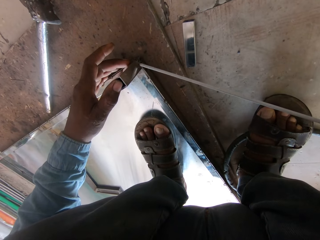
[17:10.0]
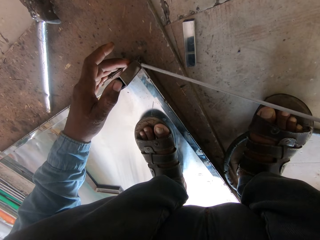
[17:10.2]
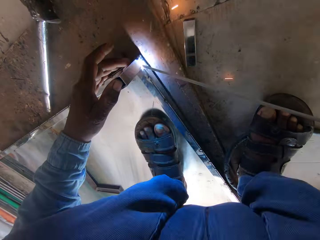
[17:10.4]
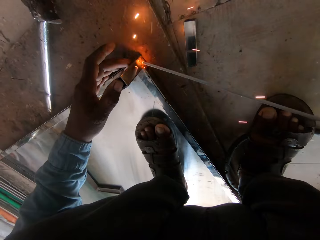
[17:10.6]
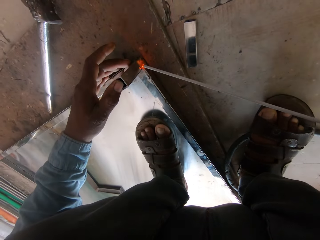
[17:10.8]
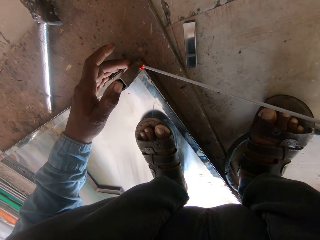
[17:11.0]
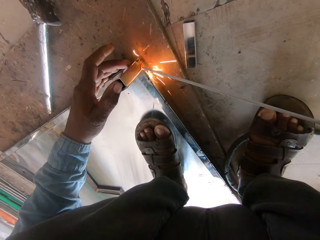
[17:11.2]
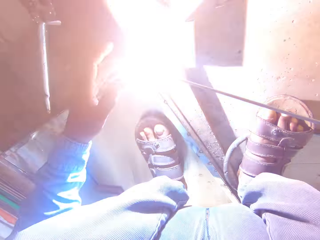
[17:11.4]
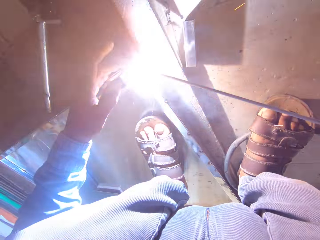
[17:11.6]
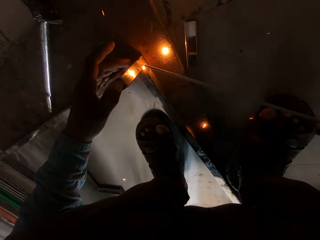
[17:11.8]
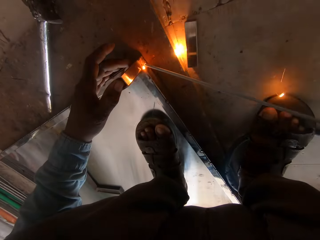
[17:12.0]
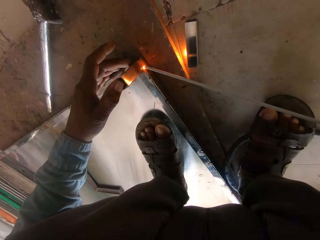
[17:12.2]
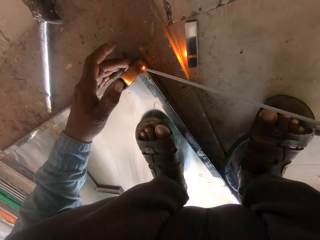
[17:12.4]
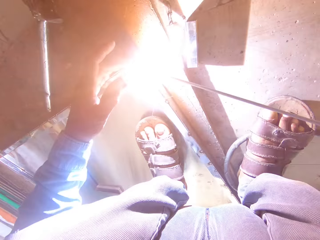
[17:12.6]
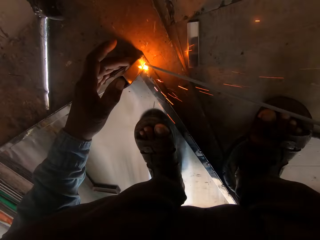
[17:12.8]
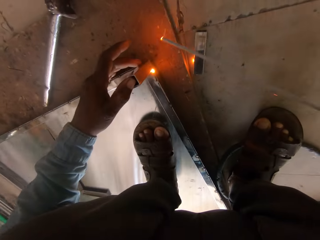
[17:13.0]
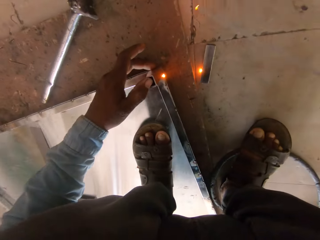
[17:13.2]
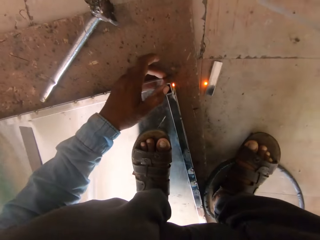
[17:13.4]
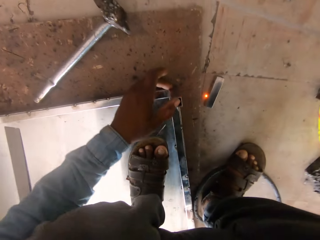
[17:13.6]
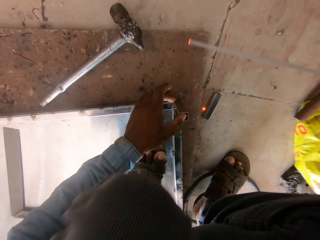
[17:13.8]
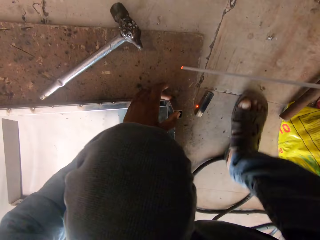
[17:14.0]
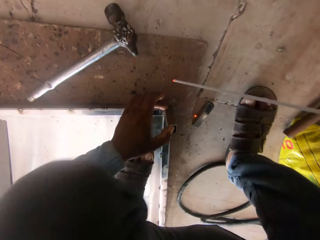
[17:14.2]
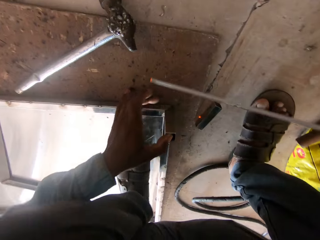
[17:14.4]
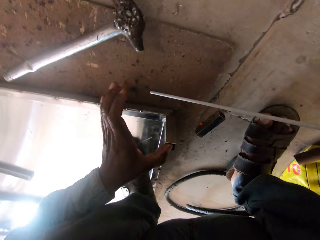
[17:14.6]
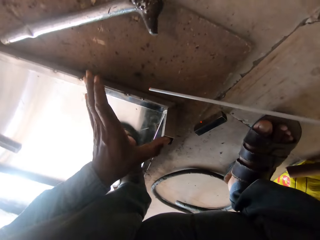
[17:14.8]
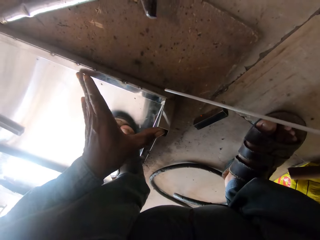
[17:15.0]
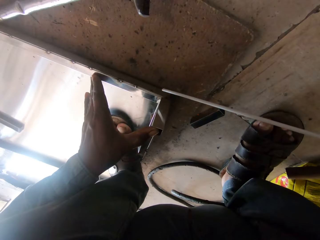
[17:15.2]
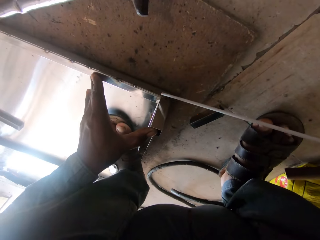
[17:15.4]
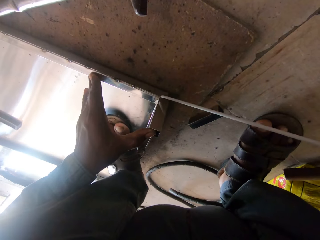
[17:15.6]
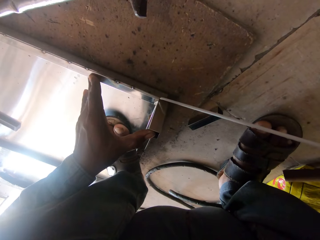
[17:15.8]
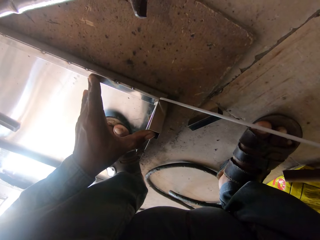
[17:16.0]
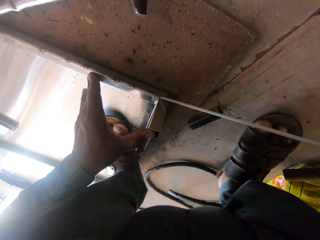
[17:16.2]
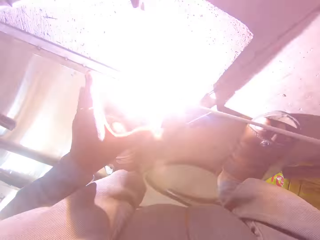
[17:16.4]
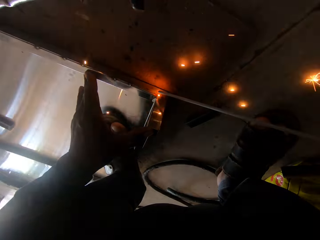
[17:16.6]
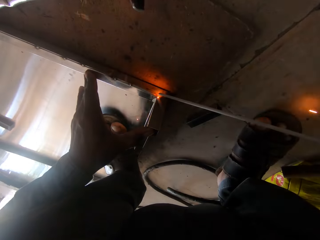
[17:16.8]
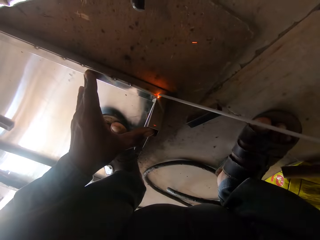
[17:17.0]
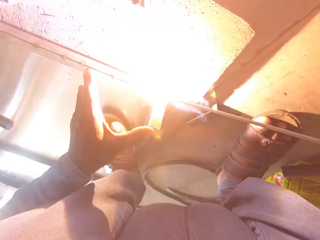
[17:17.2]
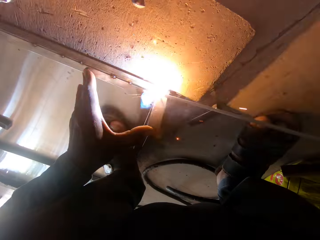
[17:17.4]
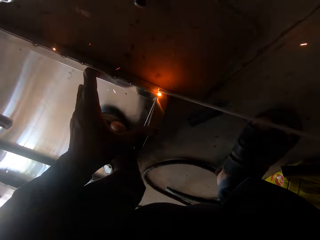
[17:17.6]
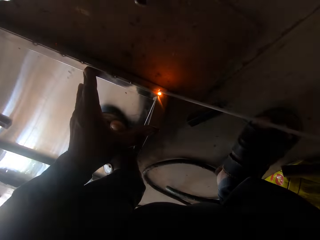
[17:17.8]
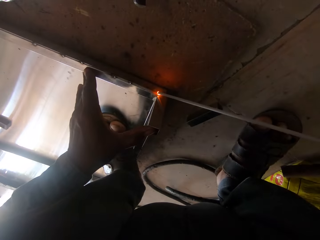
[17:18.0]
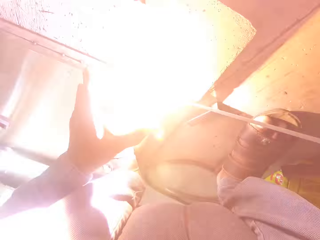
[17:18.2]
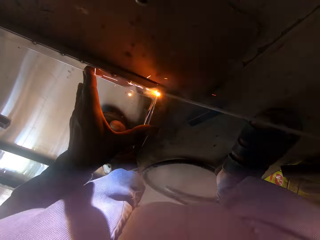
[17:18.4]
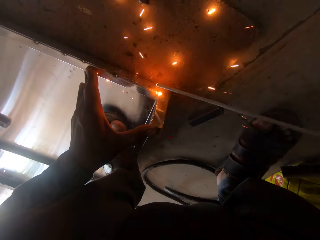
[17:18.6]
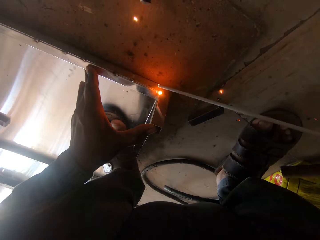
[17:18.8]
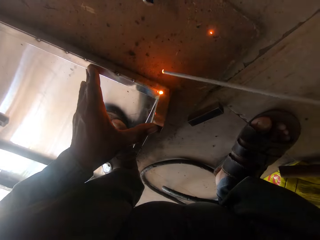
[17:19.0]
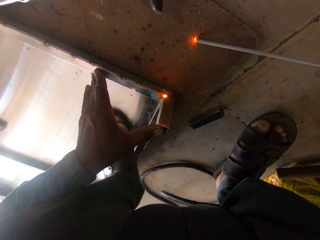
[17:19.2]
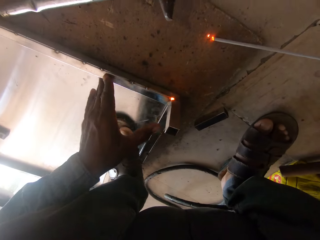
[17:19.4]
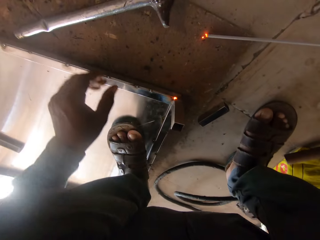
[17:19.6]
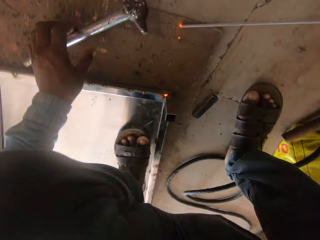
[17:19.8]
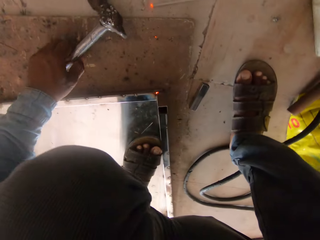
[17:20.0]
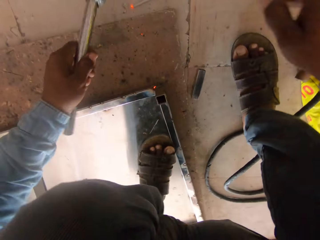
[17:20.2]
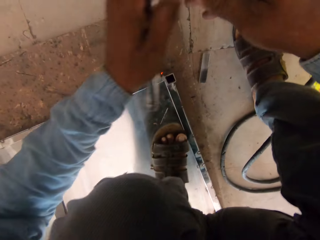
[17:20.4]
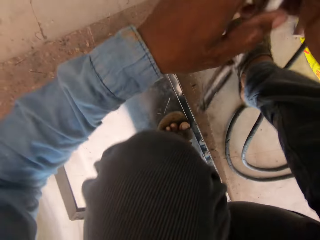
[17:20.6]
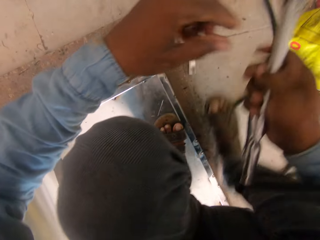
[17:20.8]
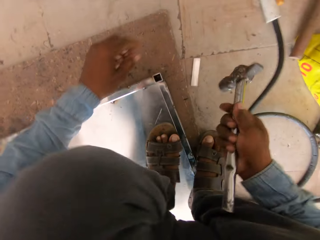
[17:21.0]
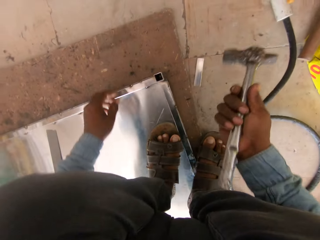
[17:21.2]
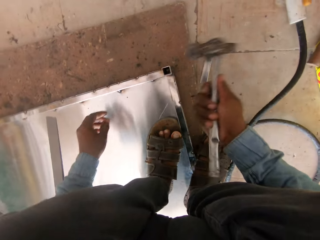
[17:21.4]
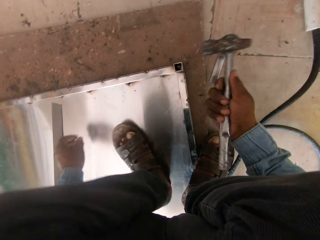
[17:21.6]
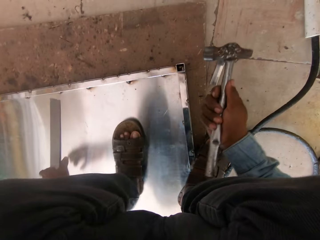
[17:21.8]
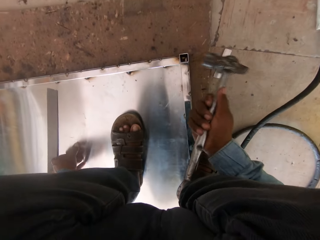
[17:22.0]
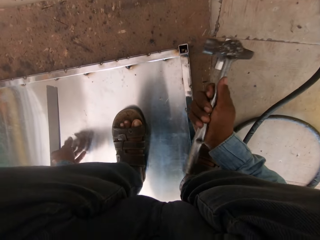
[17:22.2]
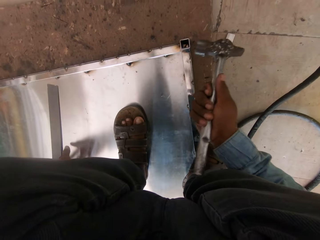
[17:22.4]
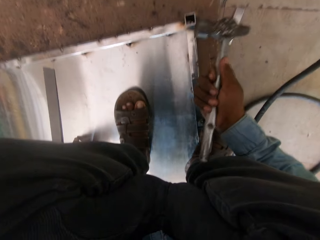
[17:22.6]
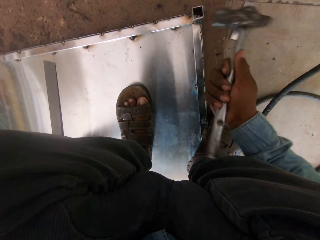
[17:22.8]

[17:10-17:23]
The camera wearer holds the hammer.

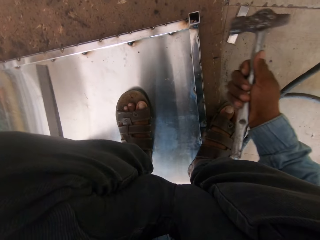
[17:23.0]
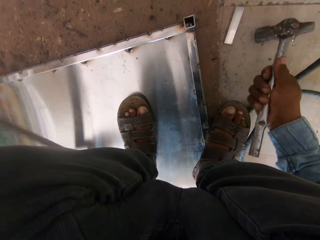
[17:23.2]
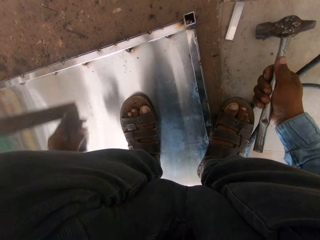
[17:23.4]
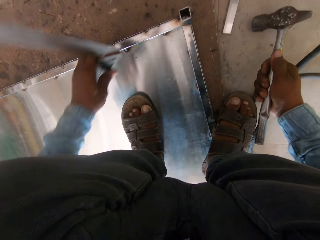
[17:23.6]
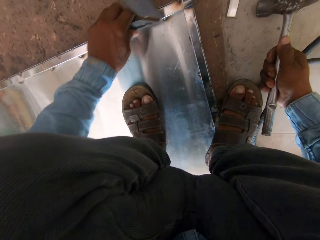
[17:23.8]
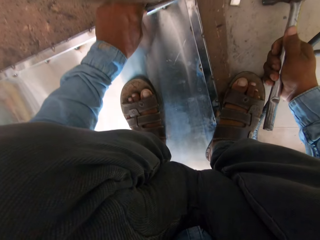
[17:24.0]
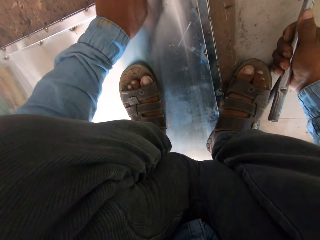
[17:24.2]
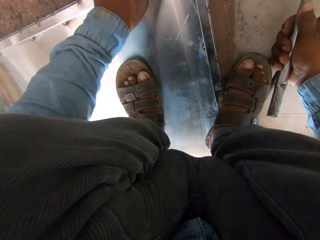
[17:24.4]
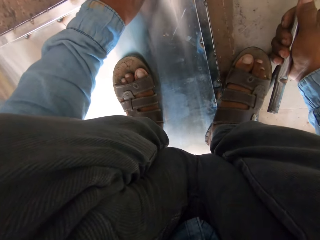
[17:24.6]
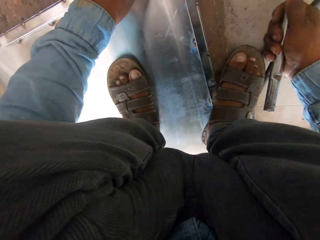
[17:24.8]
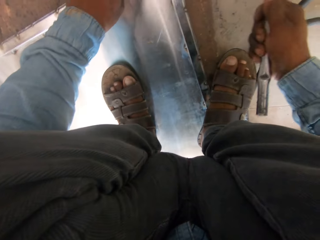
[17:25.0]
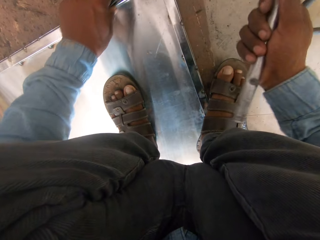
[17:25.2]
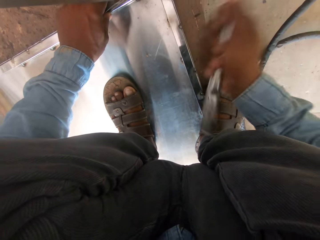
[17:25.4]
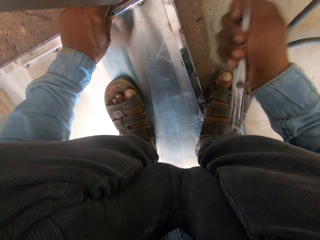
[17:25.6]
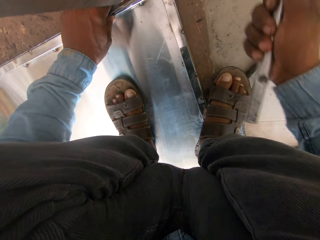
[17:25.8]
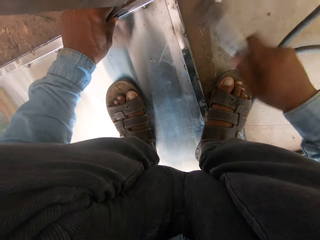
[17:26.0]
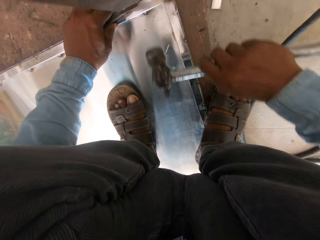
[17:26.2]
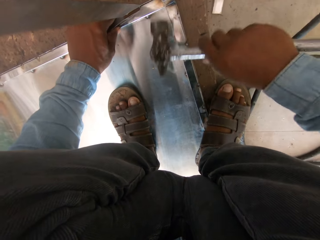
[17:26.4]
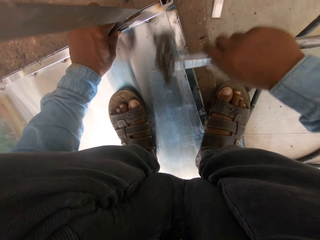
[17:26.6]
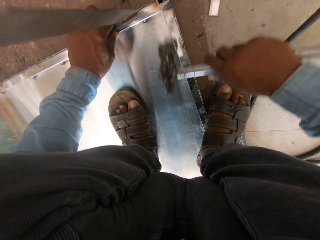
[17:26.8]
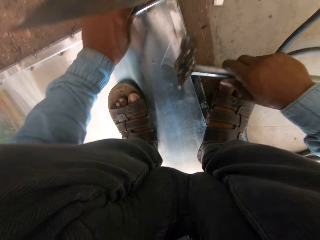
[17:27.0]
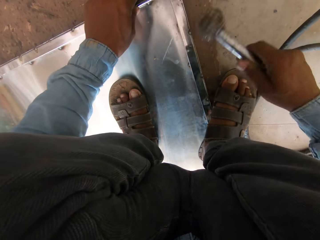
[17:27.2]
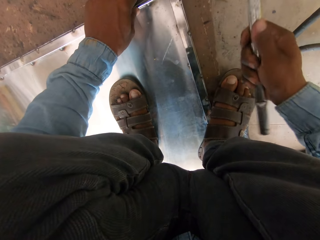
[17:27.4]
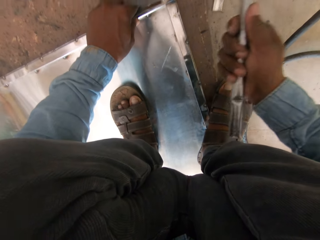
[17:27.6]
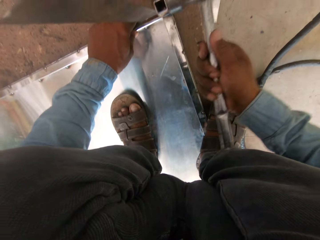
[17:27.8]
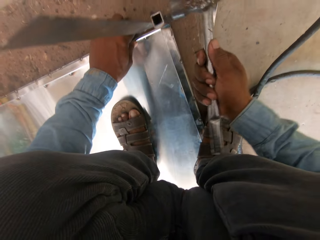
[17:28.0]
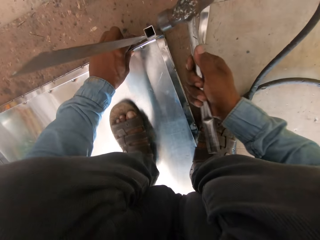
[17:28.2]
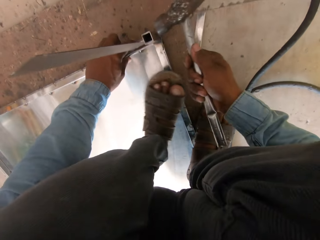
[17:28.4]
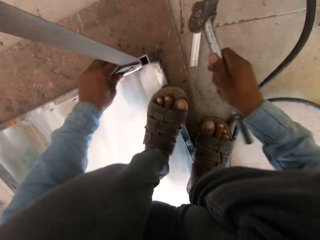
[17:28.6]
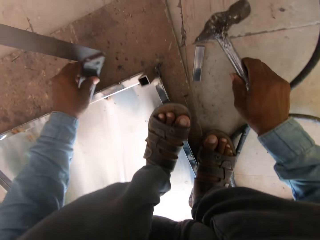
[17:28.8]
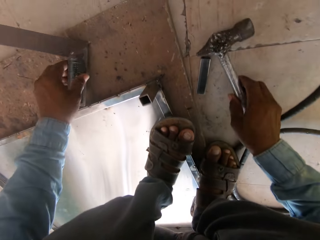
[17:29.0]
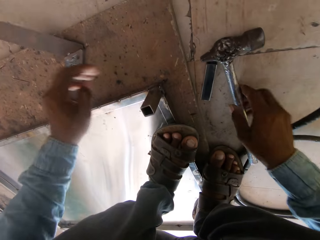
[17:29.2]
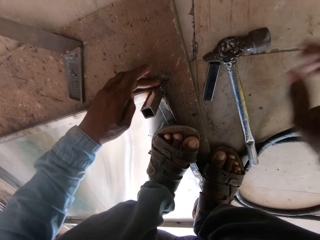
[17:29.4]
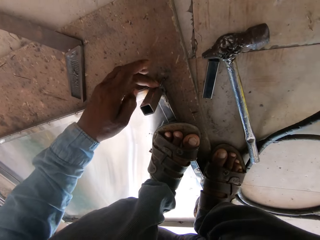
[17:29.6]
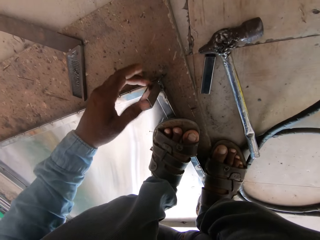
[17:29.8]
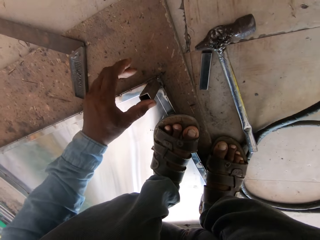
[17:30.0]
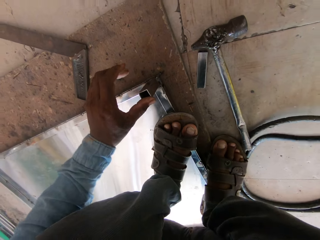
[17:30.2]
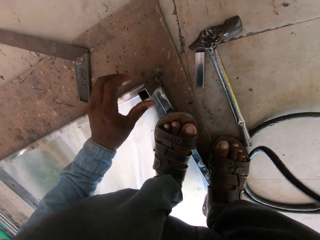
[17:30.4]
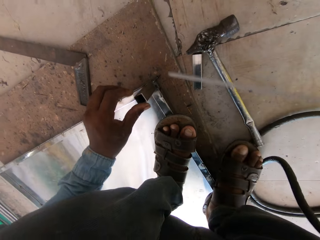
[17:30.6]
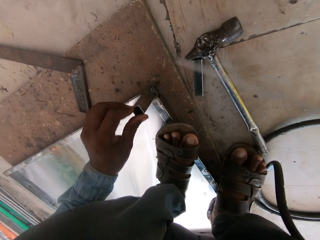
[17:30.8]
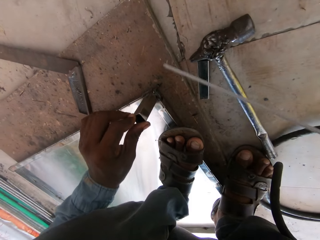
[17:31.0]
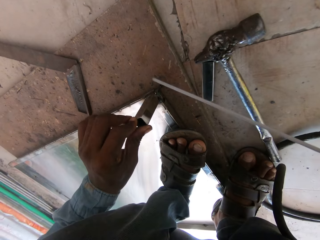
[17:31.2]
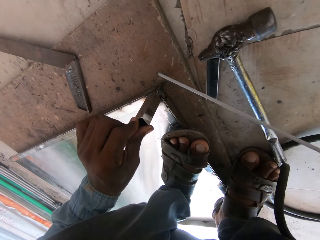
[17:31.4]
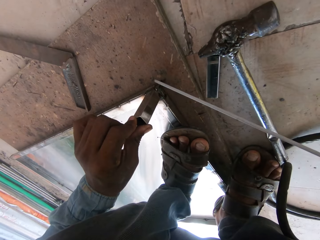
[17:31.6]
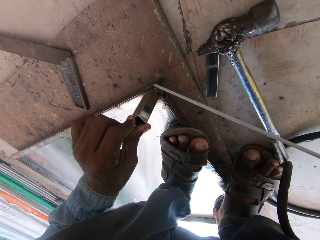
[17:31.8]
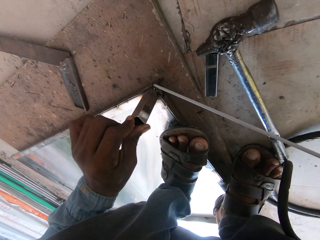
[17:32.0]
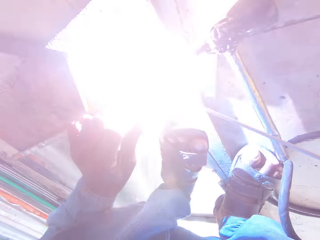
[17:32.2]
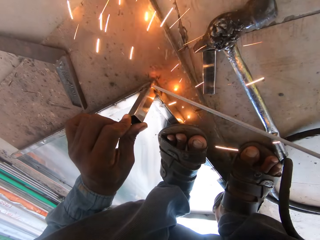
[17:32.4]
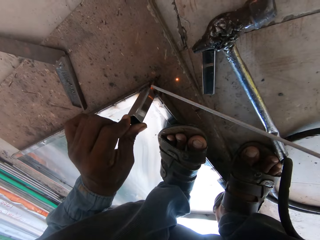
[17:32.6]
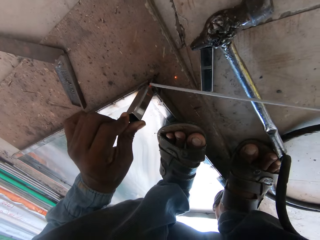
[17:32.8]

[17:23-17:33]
The camera wearer holds a square with the left hand. They hammer on the metal. They put the square on the floor. They put the hammer on the floor. They hold the metal.
